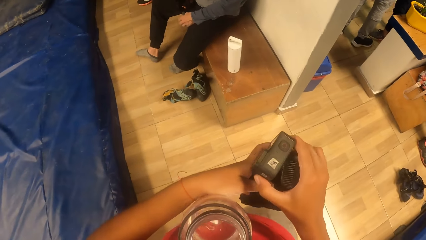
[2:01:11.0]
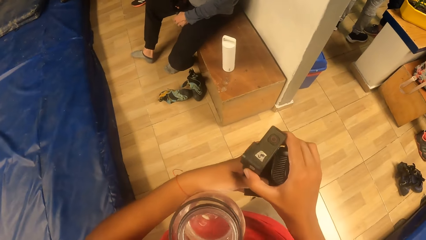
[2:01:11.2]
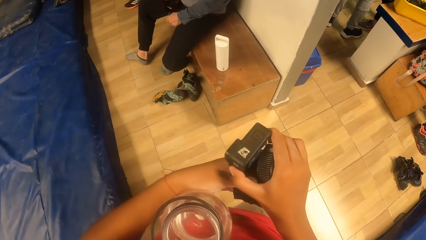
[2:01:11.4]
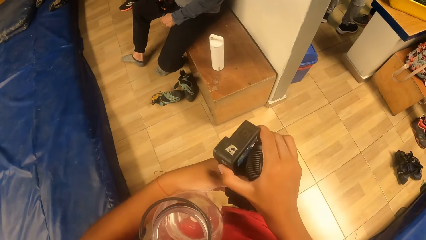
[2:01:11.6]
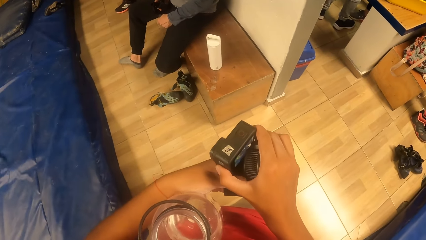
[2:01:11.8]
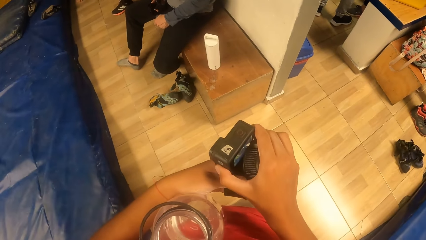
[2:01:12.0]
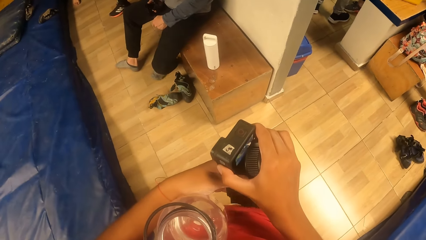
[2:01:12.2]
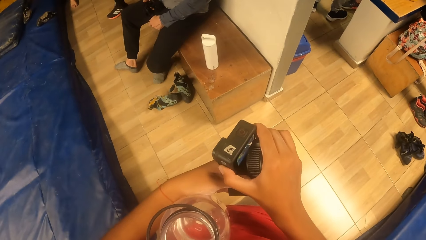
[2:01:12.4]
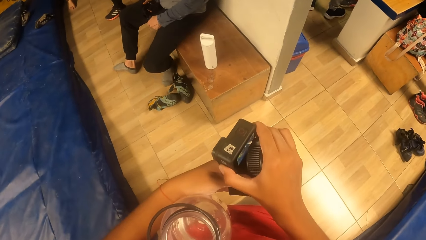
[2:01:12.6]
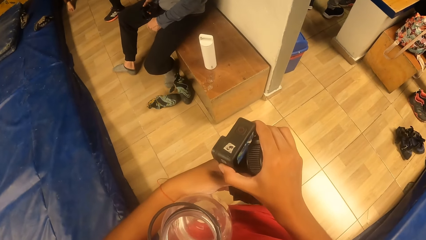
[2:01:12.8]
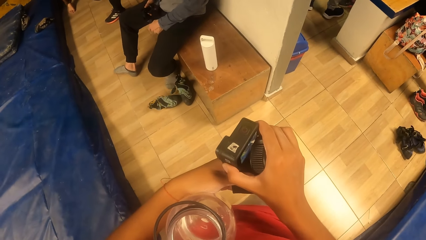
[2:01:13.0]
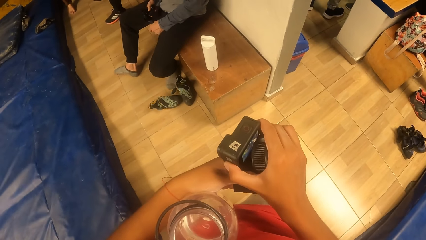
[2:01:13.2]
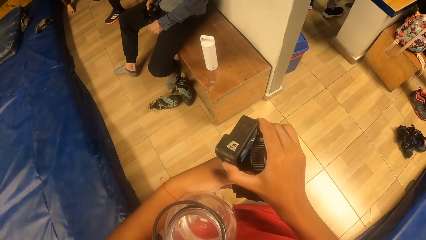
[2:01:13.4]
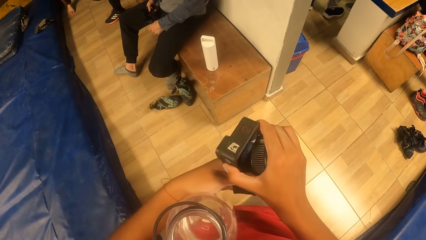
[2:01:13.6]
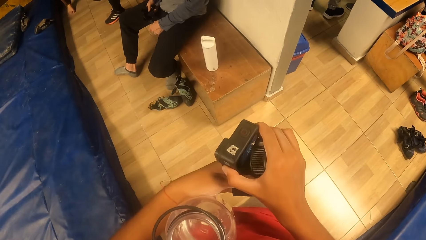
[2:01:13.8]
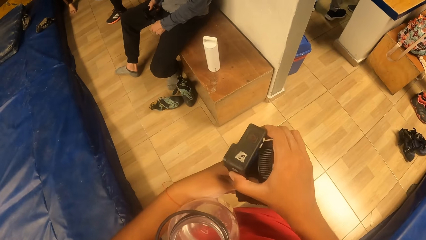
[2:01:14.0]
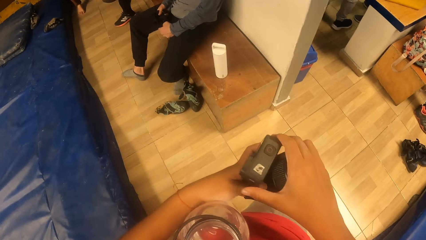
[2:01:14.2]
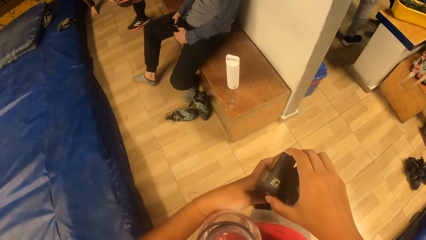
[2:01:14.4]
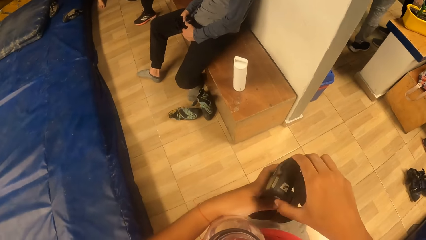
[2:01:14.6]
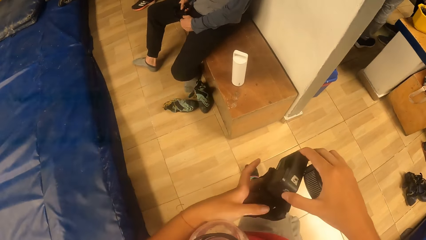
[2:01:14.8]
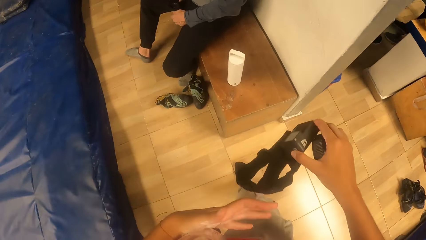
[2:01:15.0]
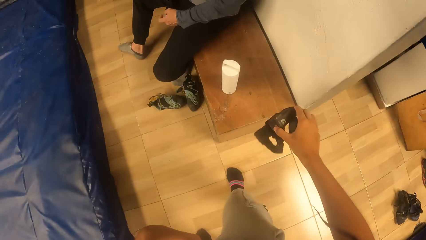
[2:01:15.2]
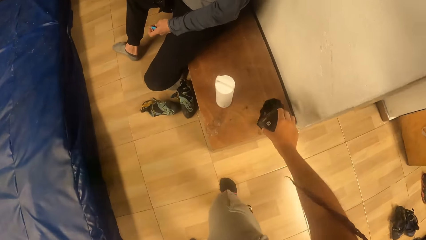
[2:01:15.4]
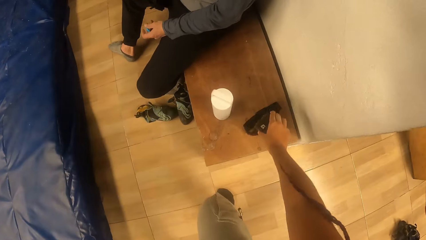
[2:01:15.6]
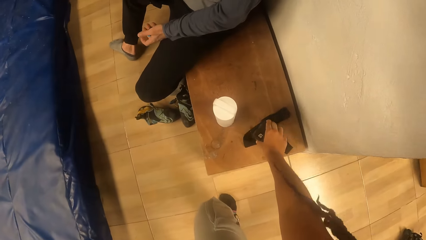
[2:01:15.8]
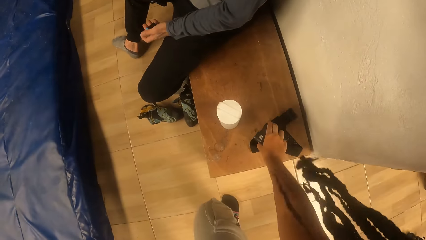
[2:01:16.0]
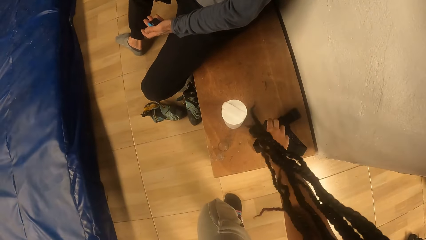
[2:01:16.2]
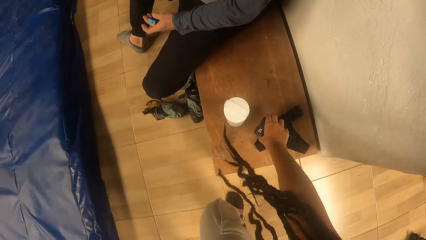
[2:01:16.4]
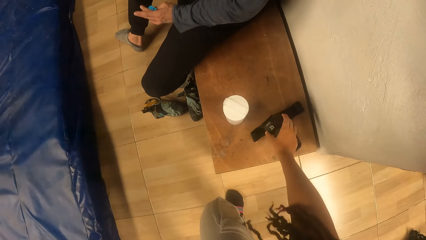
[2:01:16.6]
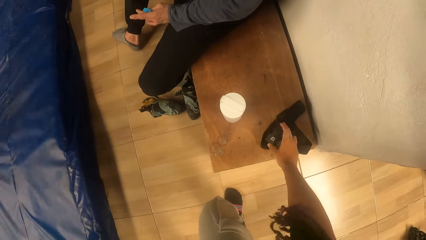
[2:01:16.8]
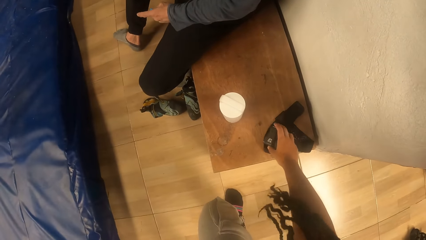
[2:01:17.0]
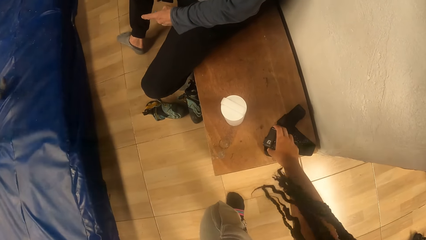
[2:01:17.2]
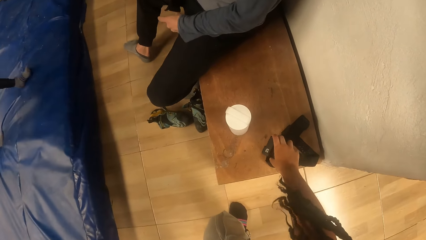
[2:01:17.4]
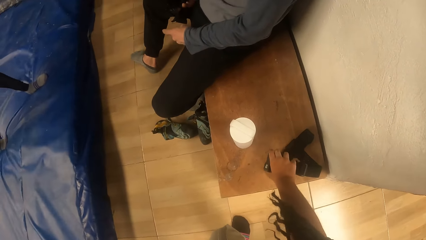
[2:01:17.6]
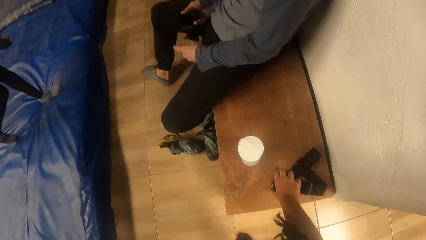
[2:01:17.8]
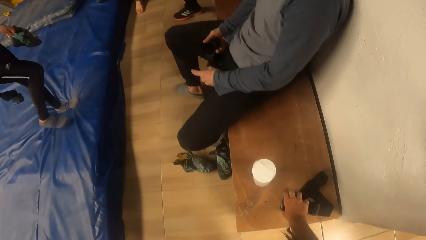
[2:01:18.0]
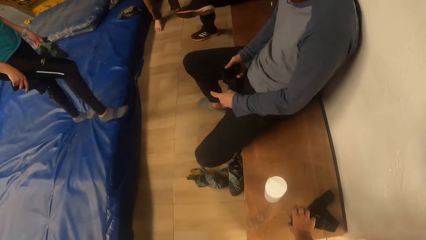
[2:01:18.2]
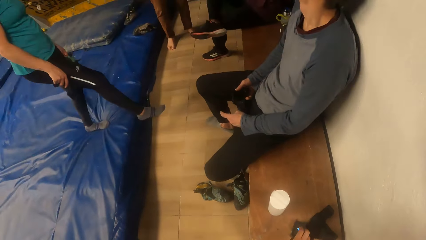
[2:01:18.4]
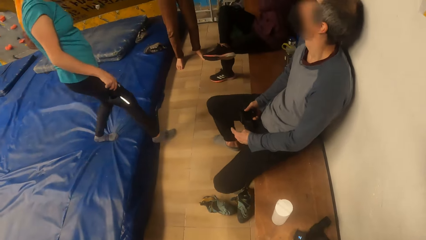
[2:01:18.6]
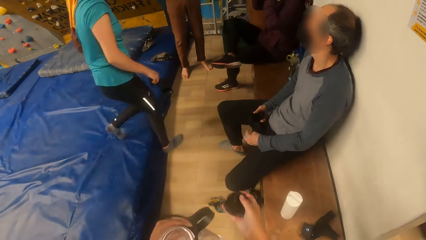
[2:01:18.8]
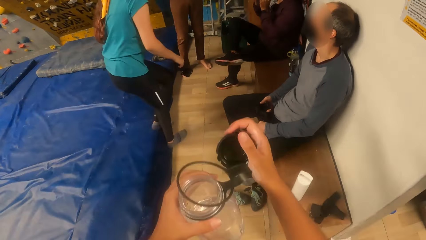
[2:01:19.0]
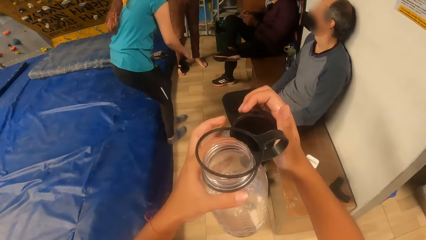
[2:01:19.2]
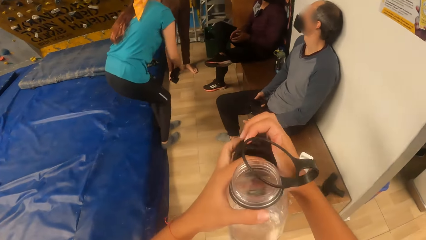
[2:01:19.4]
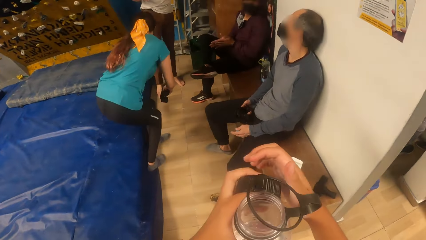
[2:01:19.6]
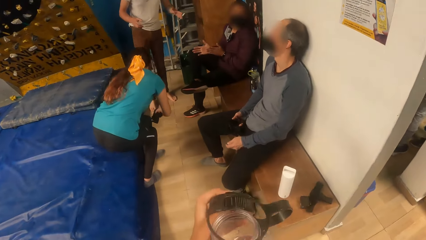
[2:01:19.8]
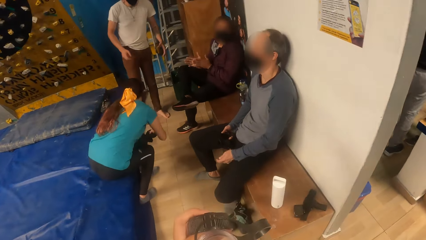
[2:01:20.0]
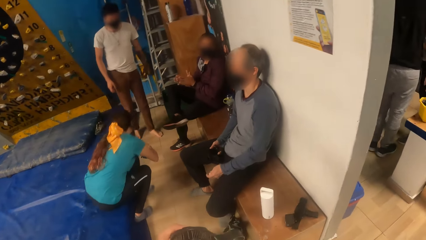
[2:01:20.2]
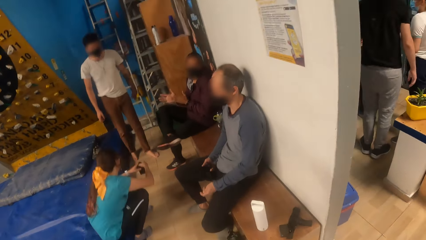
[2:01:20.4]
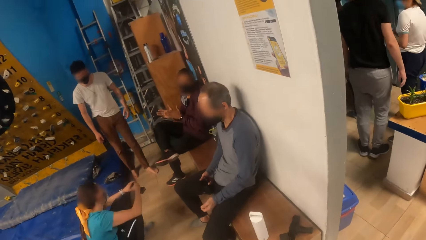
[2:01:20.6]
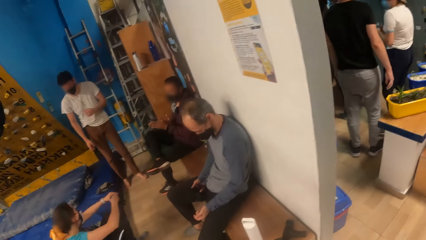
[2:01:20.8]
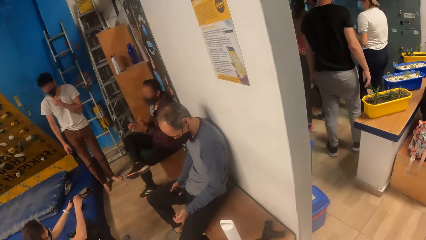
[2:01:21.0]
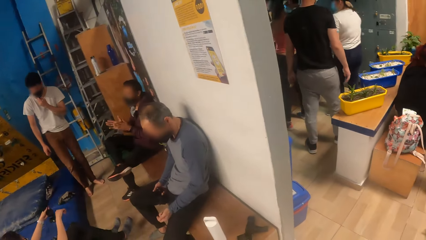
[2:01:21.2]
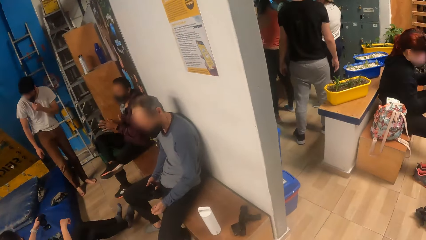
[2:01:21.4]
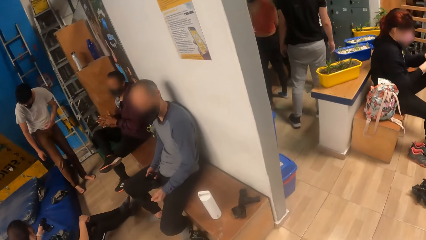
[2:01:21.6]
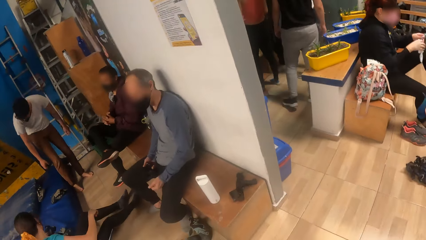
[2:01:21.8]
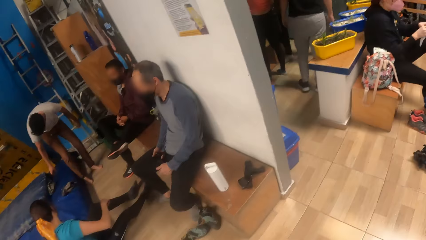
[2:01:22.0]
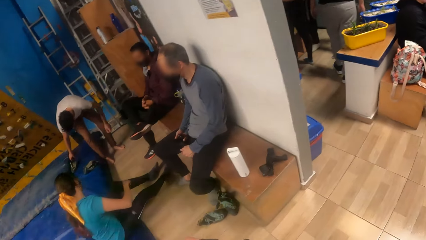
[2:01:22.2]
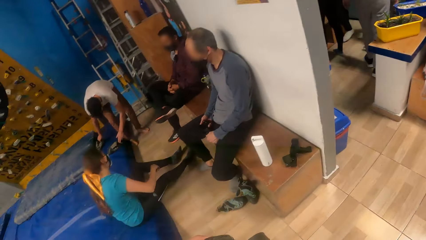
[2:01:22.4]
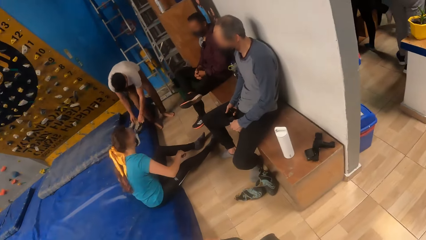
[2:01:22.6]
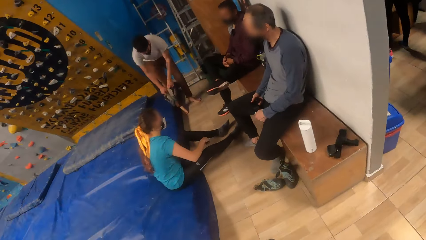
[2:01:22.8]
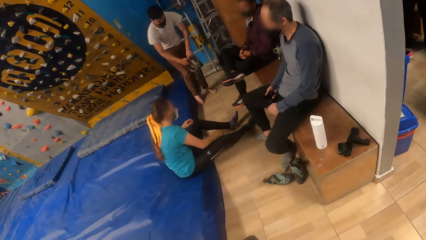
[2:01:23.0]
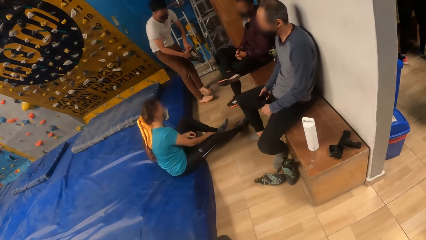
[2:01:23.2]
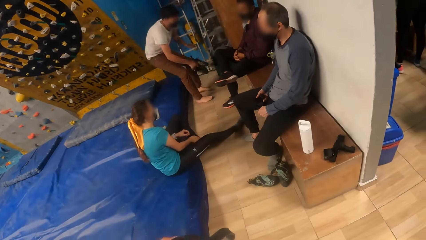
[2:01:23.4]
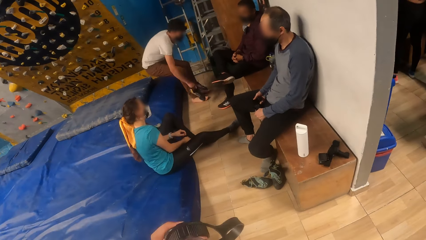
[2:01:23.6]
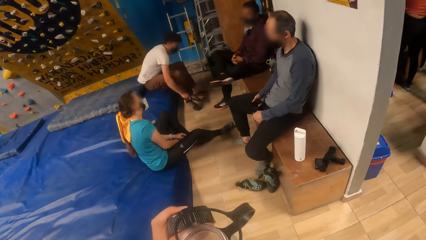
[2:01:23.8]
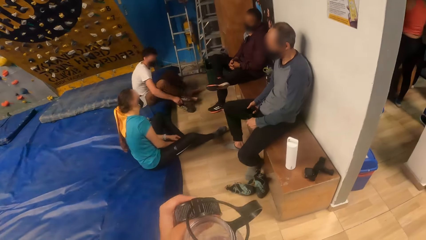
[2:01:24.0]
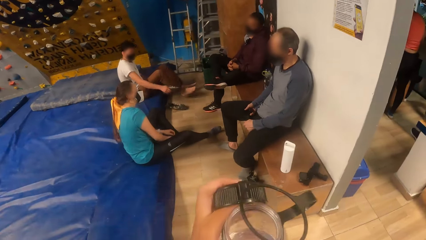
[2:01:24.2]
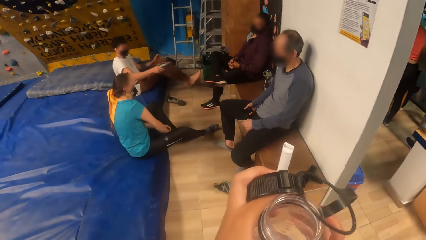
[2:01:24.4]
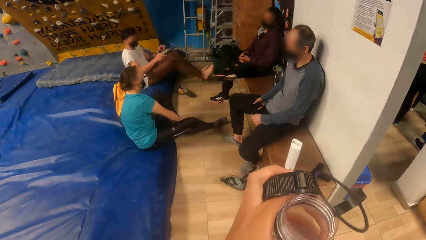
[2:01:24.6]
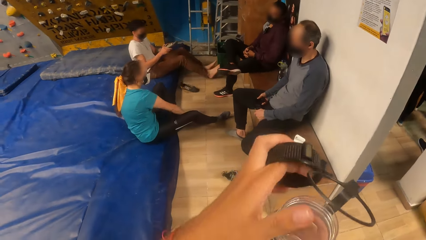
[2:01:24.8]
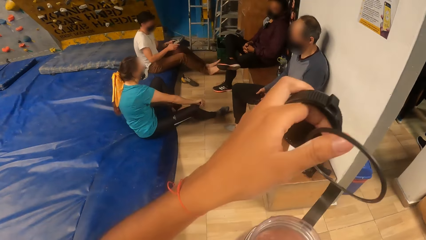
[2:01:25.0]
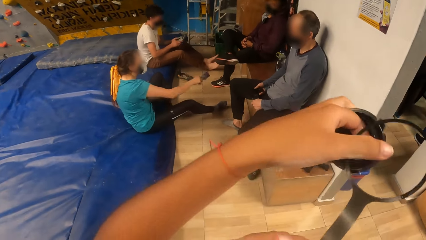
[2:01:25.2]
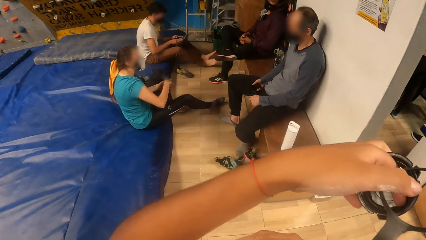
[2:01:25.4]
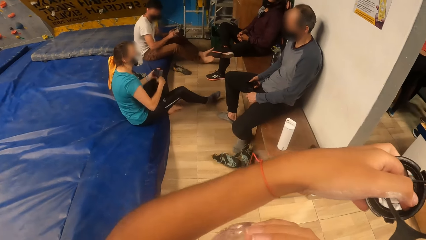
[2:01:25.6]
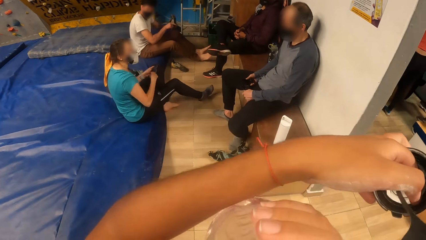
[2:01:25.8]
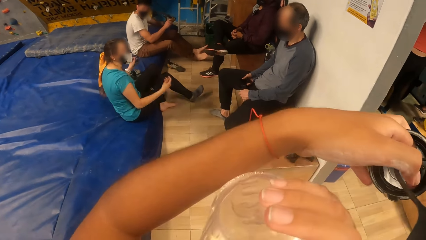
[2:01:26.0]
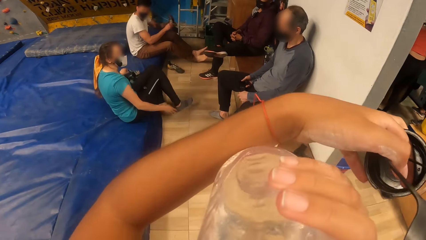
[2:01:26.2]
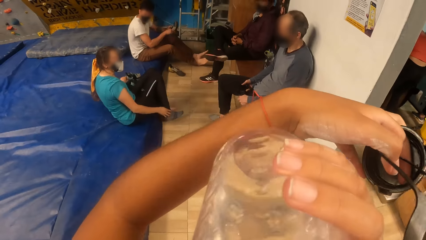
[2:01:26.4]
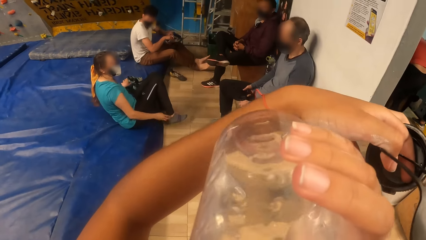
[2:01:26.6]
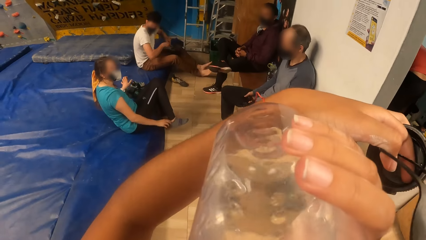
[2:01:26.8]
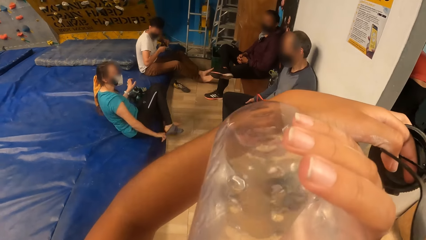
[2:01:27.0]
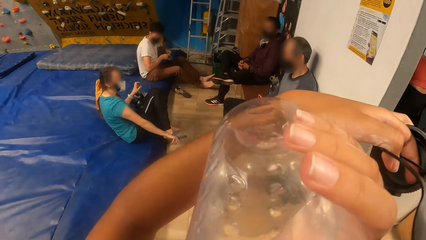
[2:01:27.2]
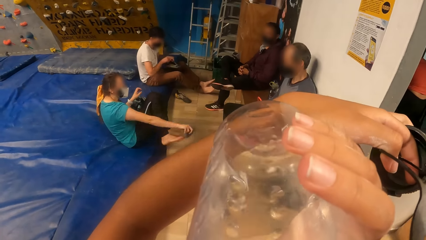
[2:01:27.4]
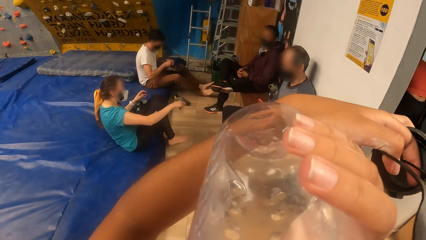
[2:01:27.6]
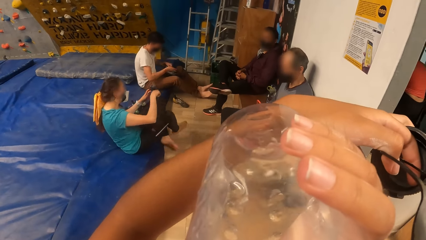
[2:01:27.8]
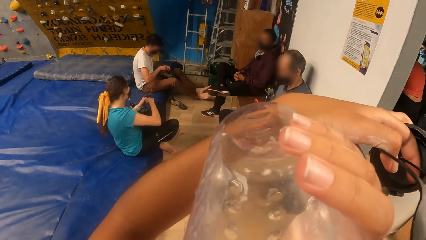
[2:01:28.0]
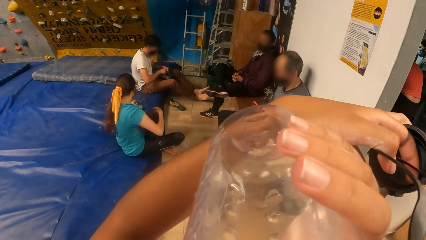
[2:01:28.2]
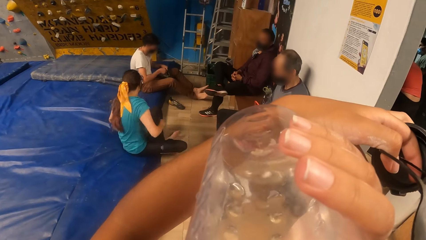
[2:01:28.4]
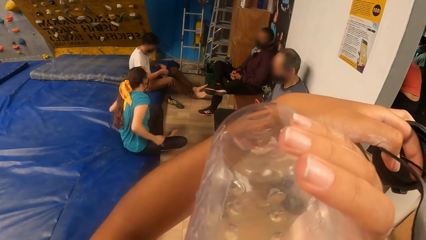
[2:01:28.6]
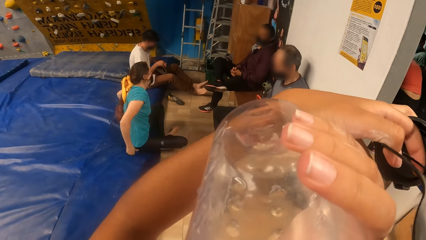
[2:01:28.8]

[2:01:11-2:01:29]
The camera wearer operates the camera. She drops the camera on a bench or table with her right hand. She stares around. She holds the water bottle with both hands. She drinks water from the bottle.
